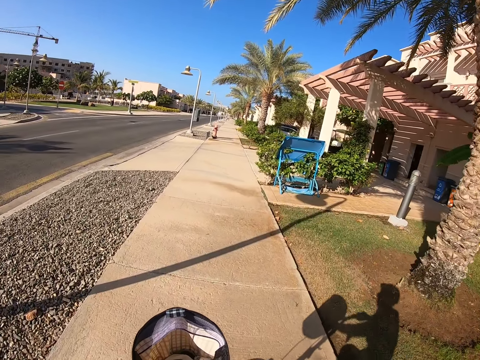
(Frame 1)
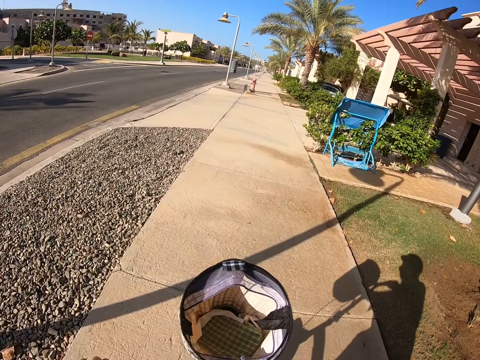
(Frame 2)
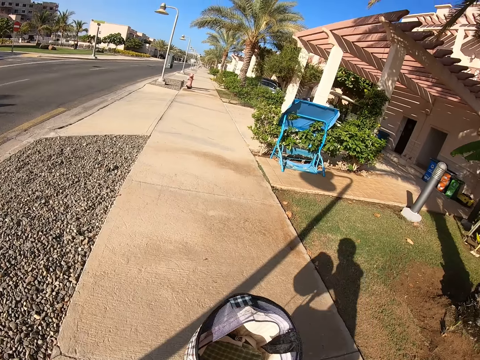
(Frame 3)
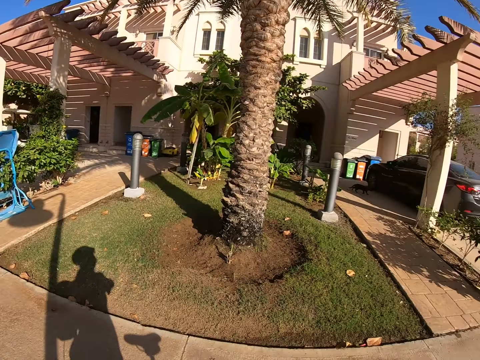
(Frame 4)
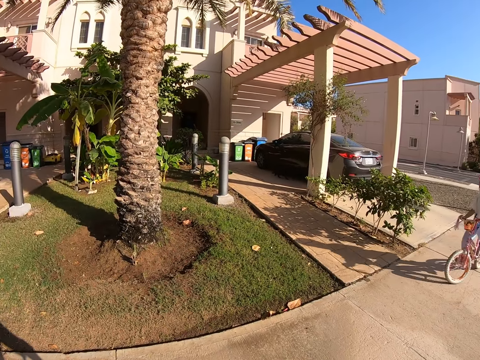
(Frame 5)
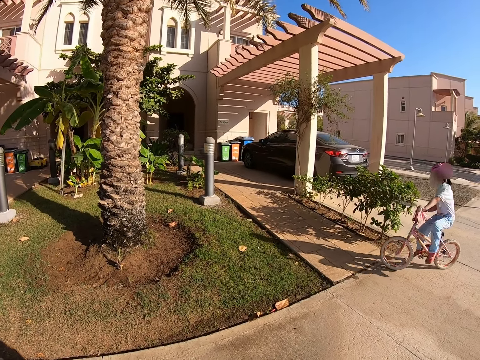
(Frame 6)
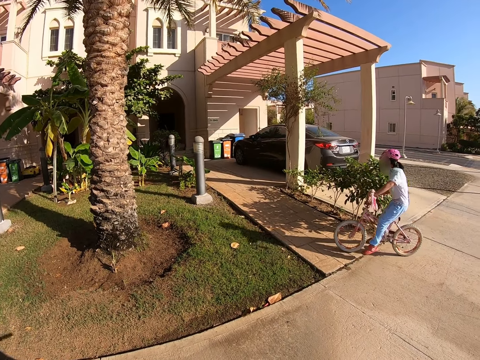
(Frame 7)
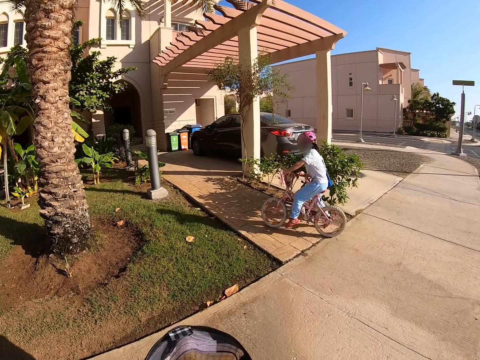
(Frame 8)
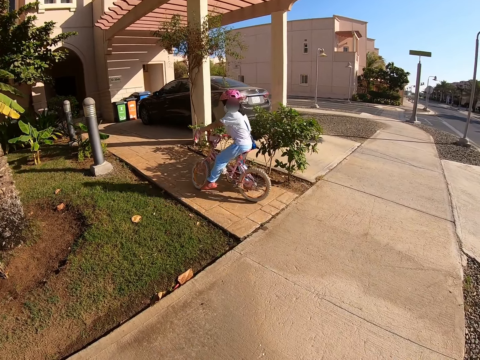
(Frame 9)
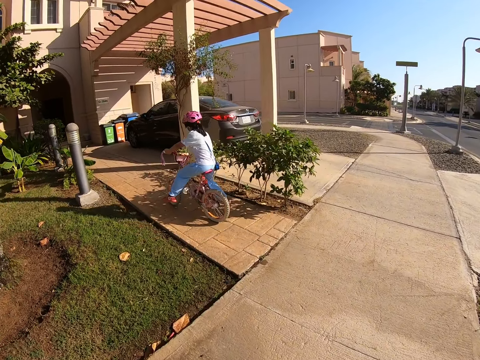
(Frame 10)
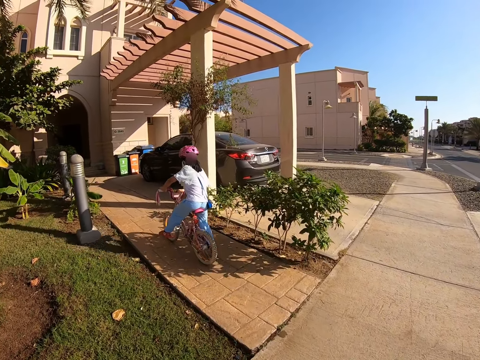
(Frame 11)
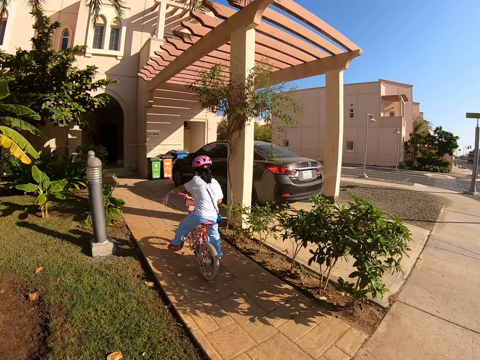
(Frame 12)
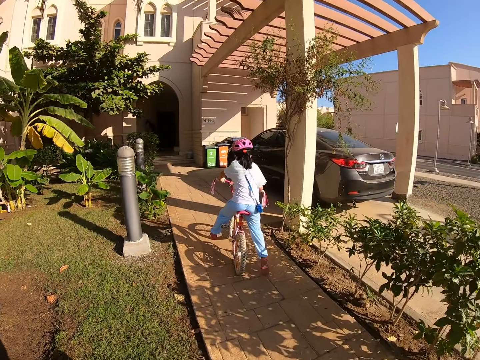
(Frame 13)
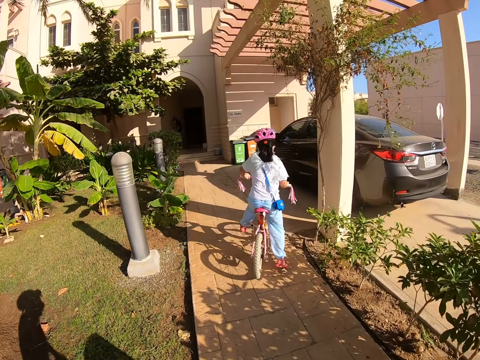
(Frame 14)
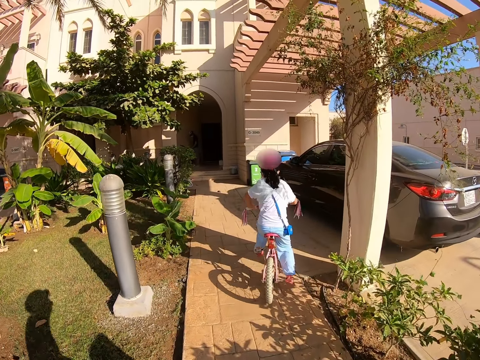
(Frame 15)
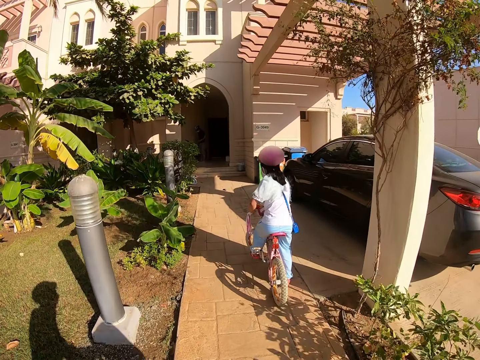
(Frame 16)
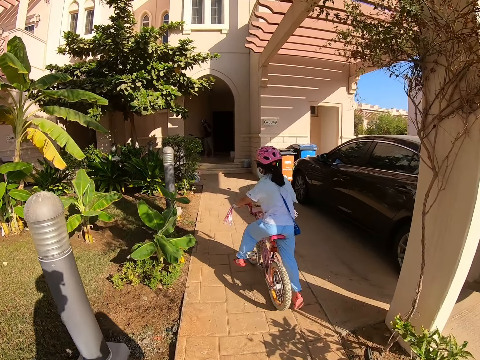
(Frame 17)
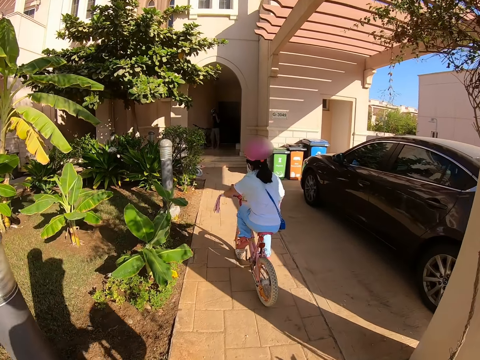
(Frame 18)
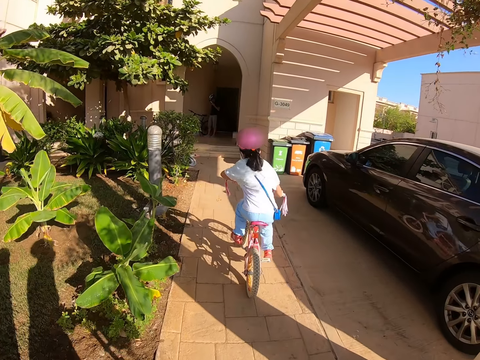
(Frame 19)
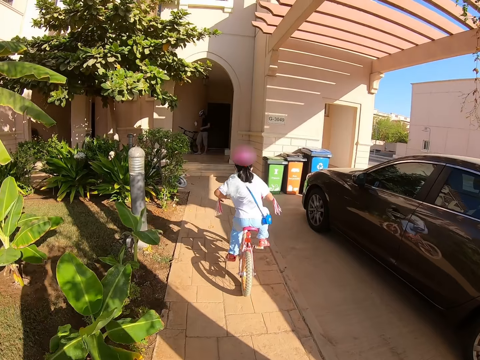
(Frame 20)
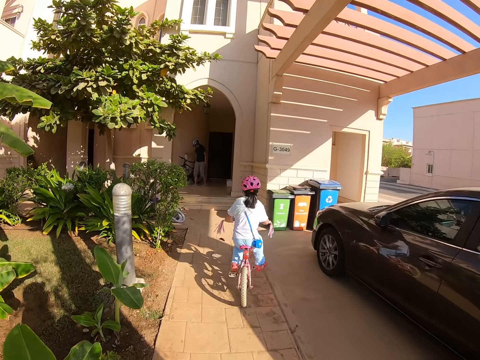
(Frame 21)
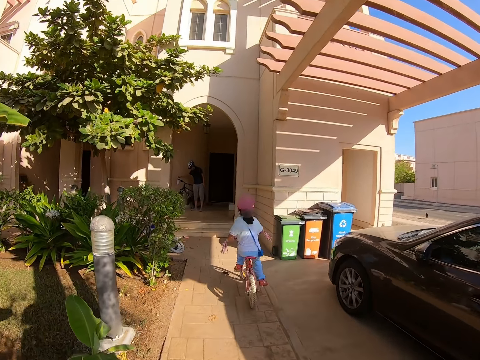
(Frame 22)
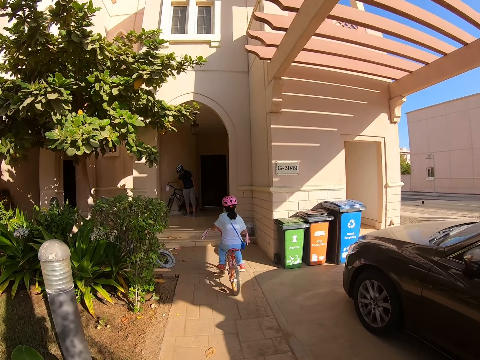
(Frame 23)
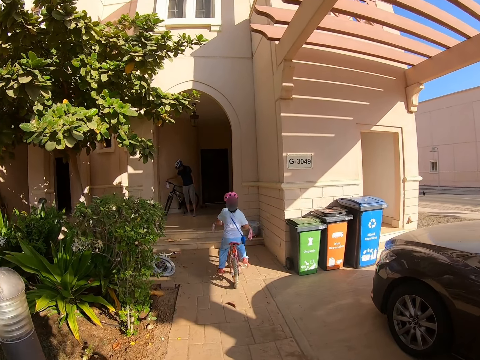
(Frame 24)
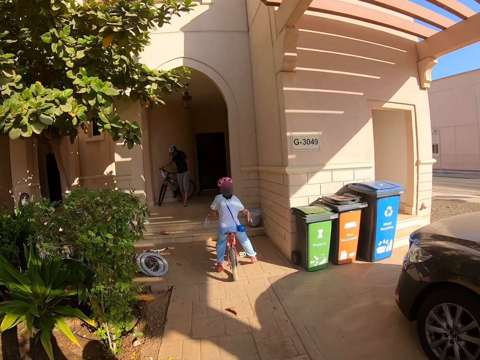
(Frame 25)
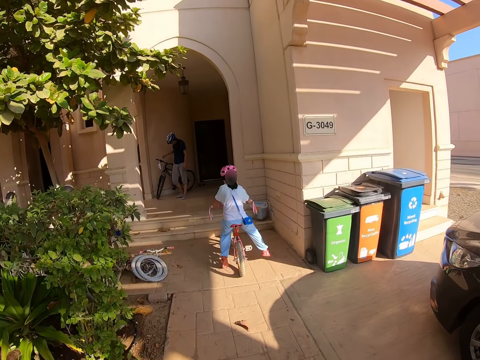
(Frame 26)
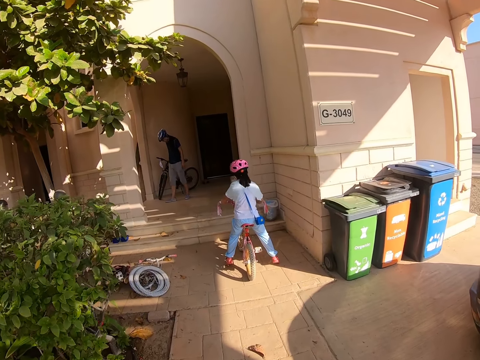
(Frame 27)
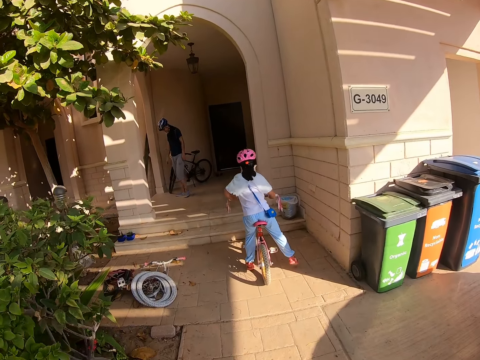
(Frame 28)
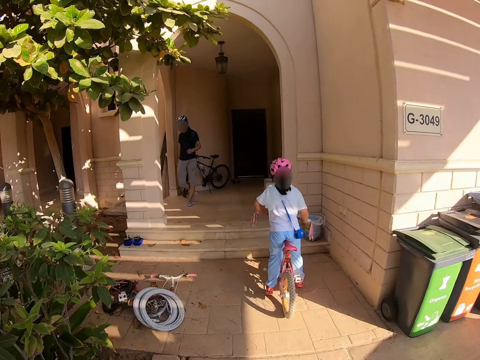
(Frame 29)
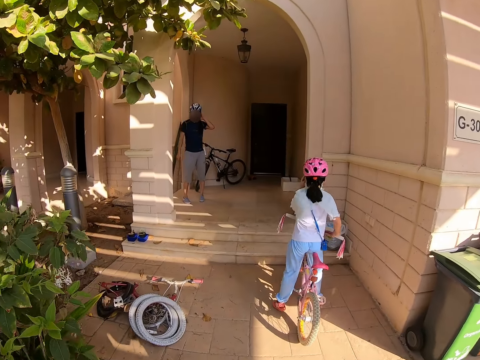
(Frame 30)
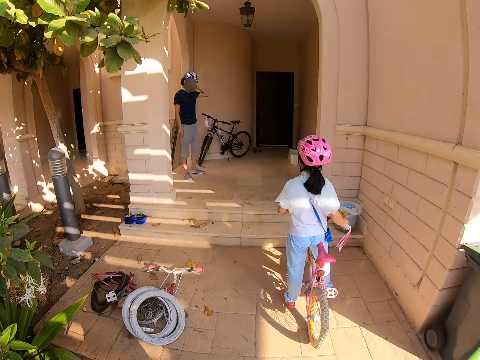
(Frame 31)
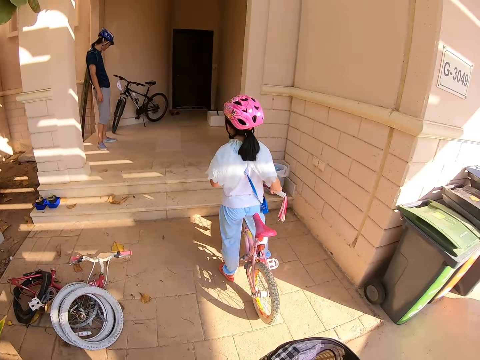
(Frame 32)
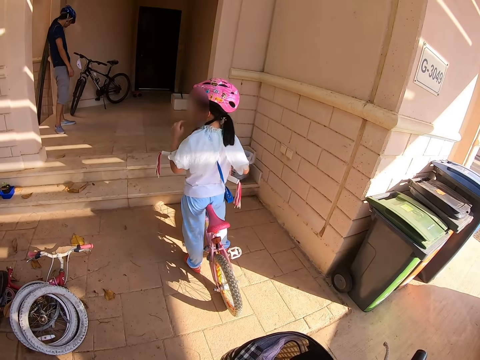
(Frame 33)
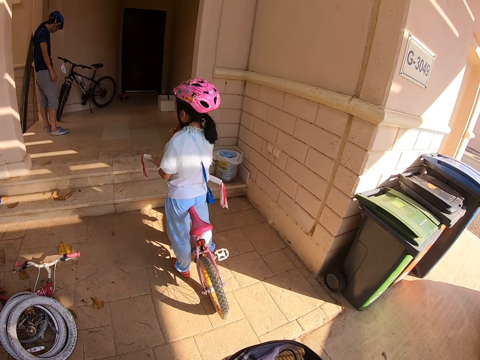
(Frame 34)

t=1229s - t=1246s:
A baby cycles on the driveway. The camera wearer cycles on the driveway. The baby stops. The camera wearer stops to ride the bicycle.

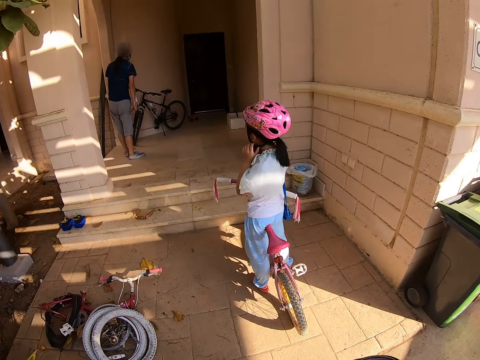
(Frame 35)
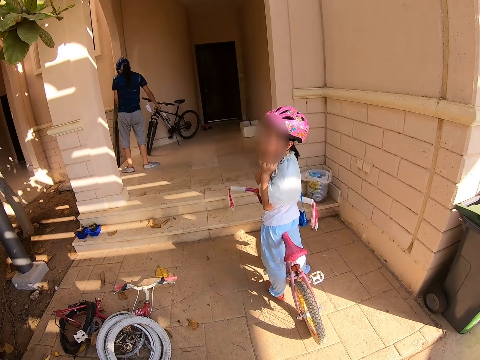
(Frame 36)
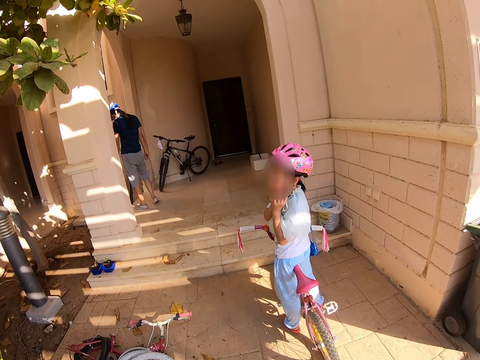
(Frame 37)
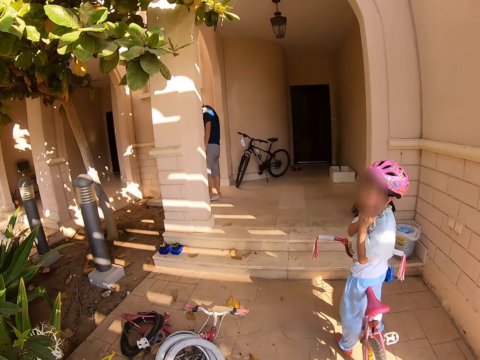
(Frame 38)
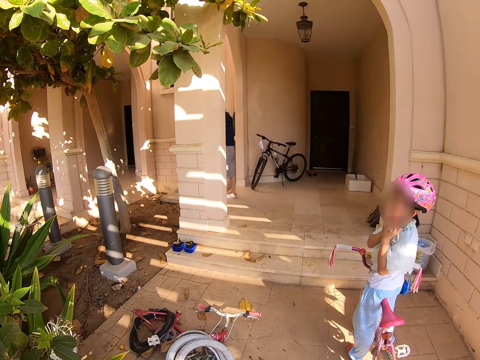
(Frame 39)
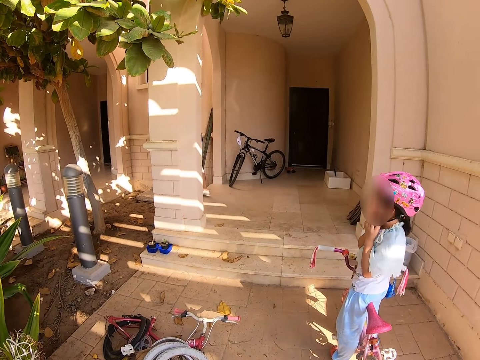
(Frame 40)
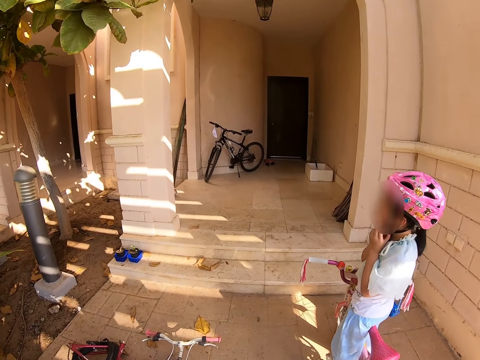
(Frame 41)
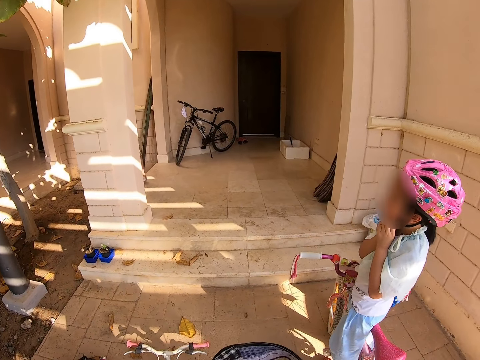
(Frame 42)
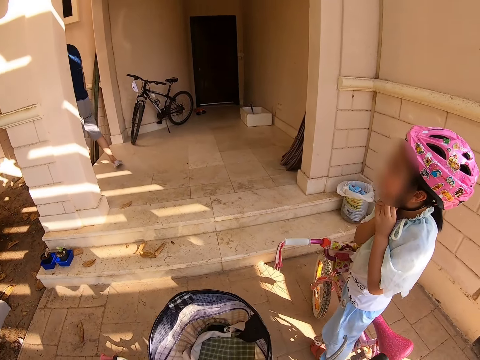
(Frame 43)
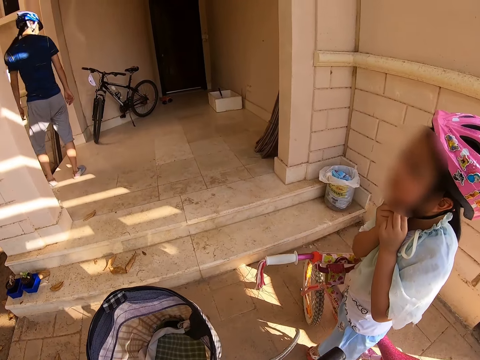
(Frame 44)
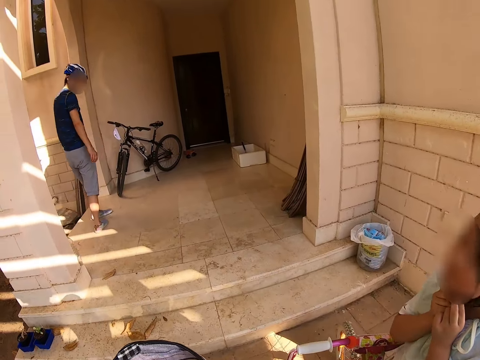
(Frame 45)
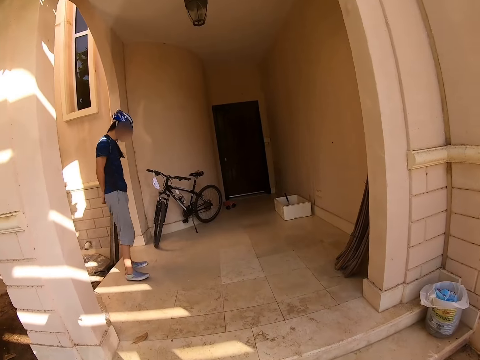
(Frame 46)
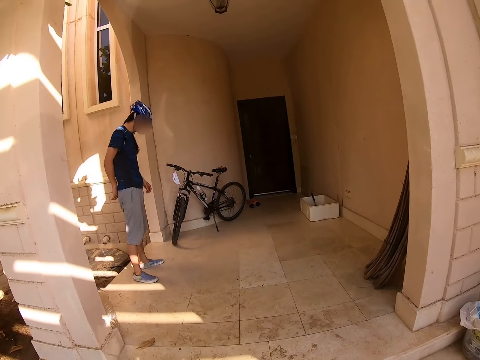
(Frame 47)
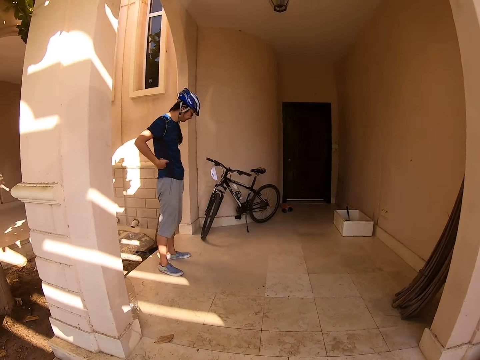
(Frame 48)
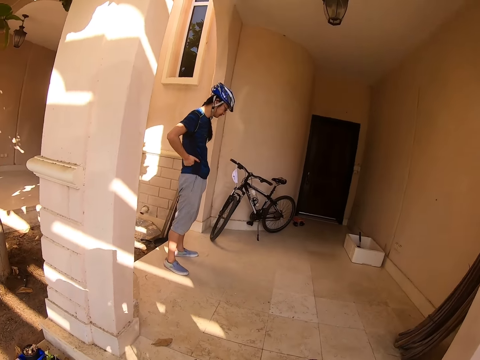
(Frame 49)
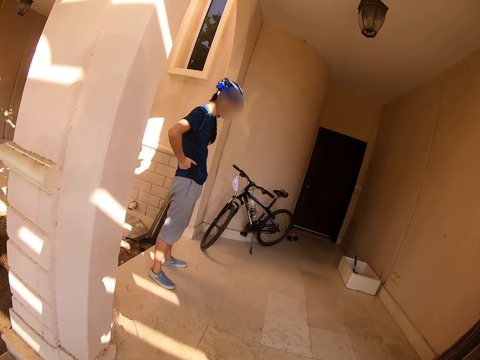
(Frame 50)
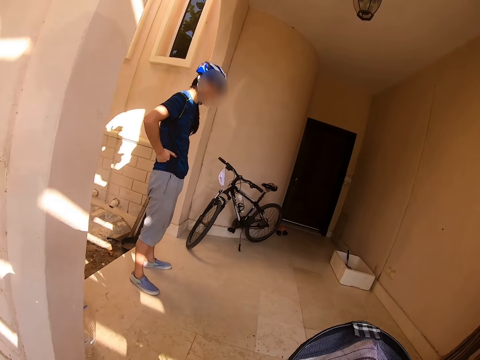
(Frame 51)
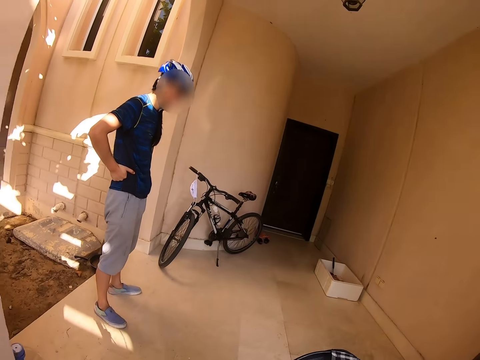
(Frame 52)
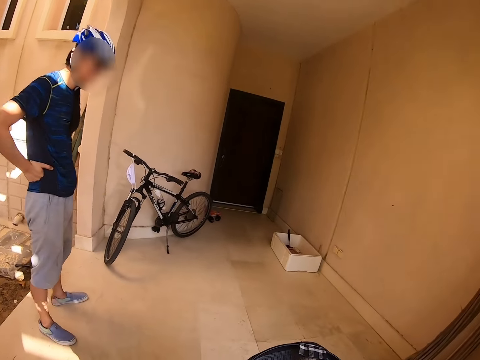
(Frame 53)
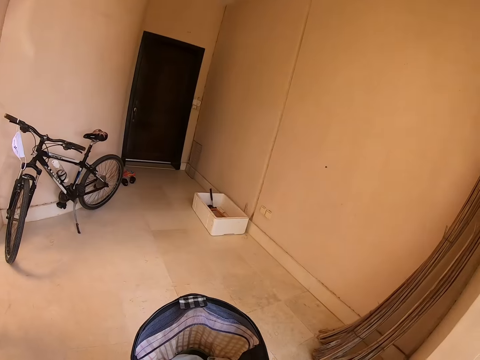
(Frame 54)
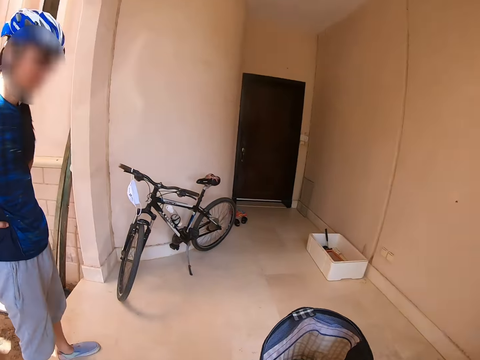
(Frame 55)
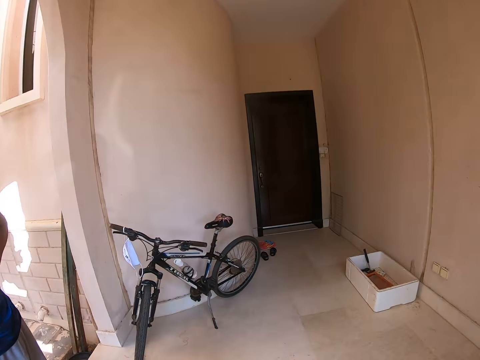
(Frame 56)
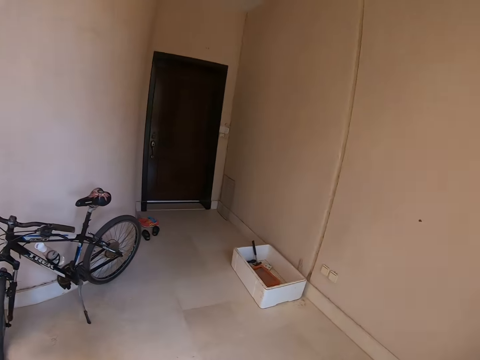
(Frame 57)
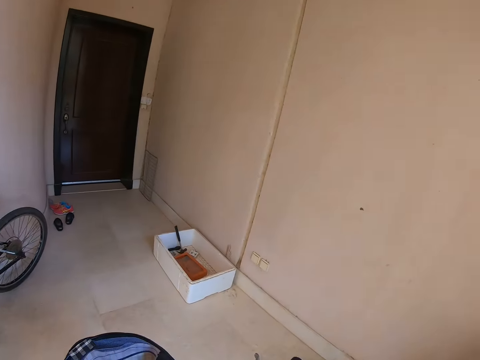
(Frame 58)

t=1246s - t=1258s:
A baby takes off her helmet. A lady stands on the walkway.
